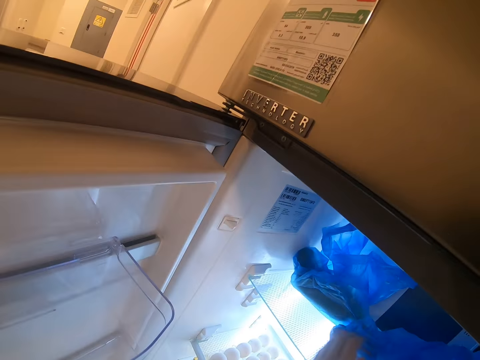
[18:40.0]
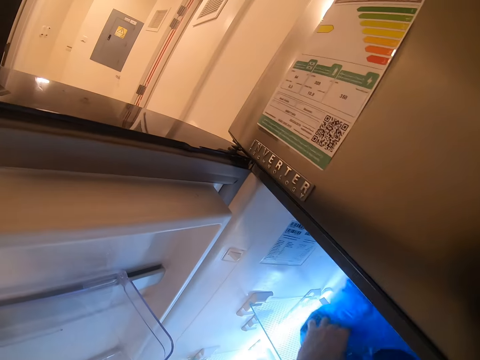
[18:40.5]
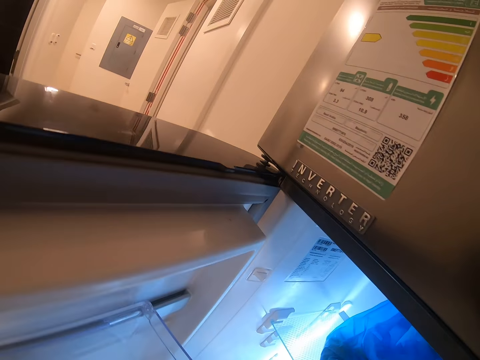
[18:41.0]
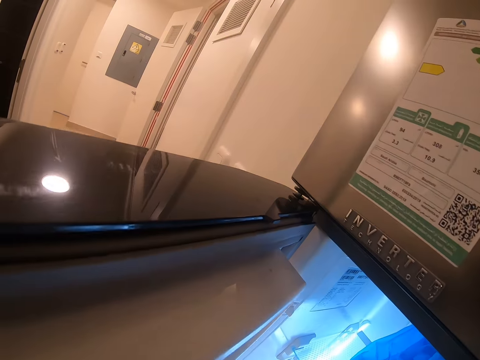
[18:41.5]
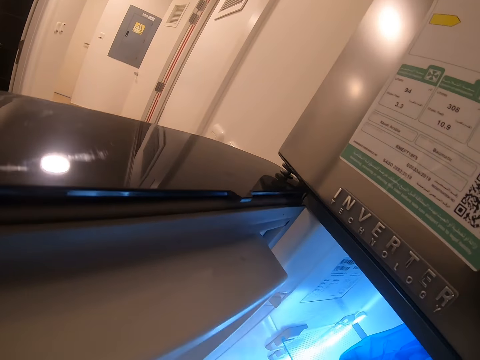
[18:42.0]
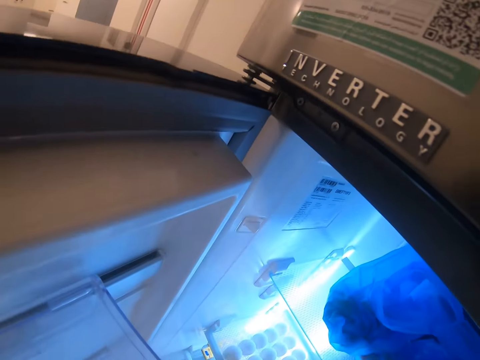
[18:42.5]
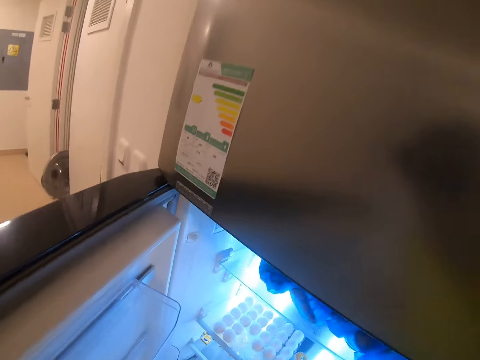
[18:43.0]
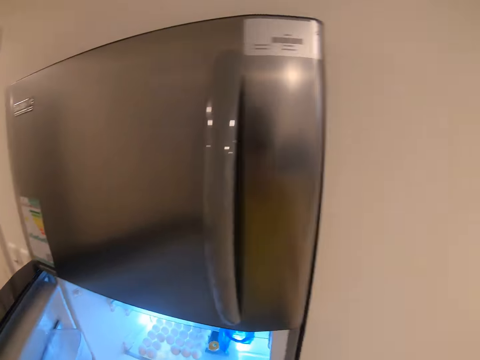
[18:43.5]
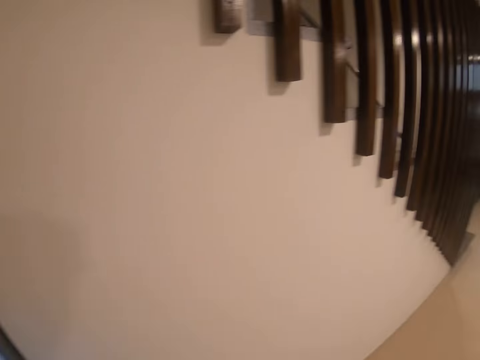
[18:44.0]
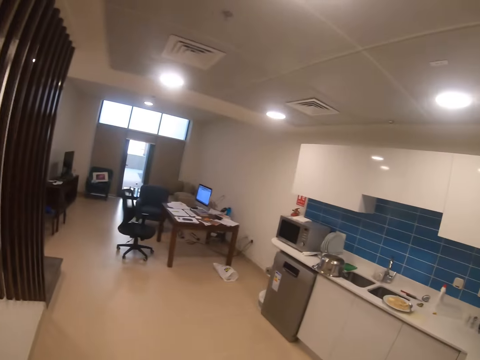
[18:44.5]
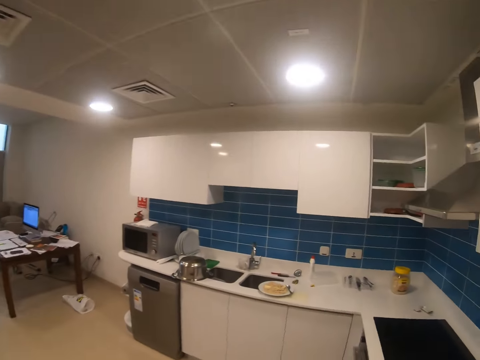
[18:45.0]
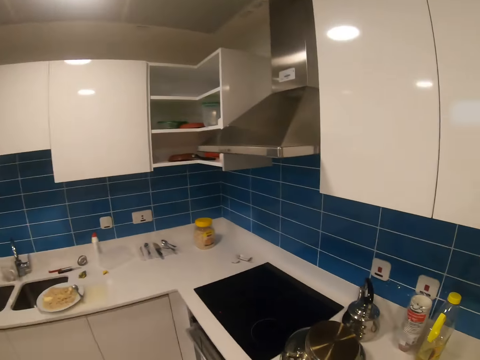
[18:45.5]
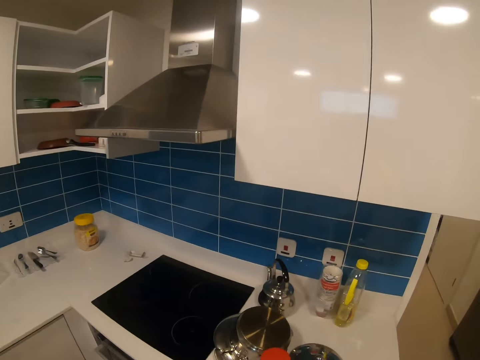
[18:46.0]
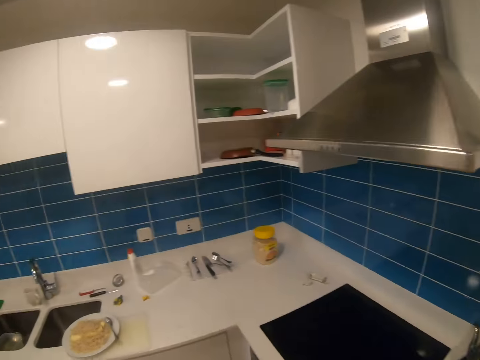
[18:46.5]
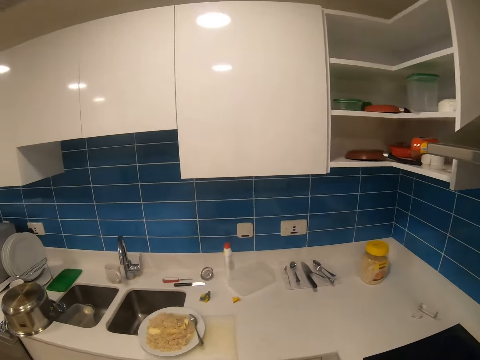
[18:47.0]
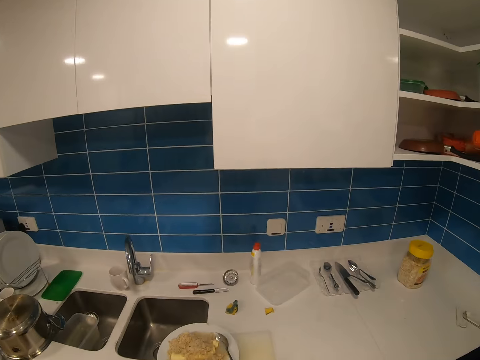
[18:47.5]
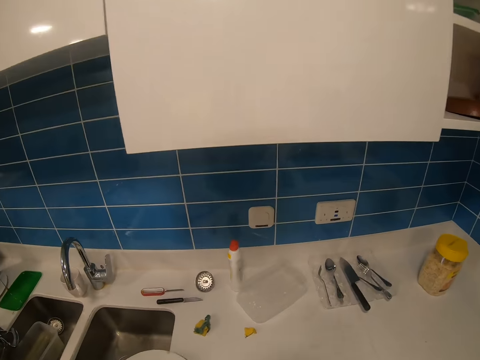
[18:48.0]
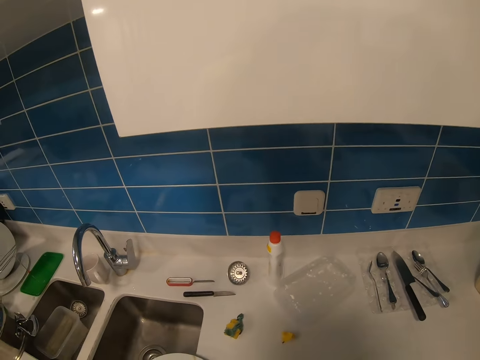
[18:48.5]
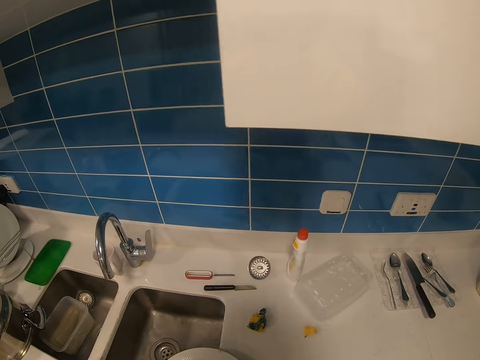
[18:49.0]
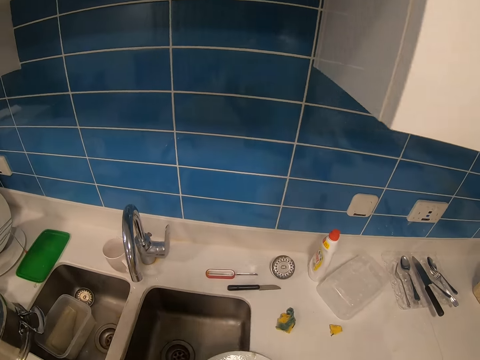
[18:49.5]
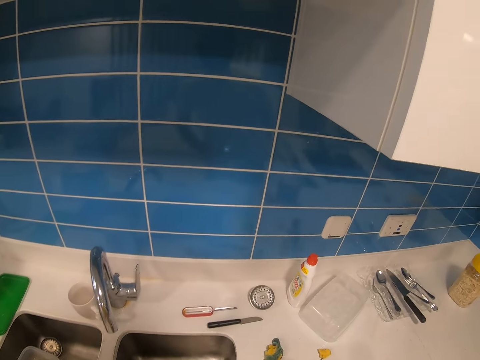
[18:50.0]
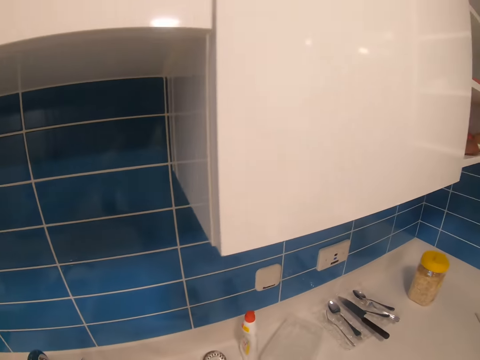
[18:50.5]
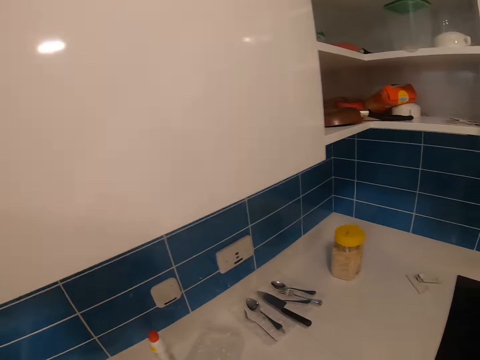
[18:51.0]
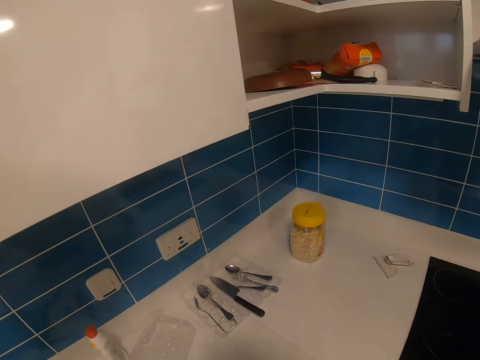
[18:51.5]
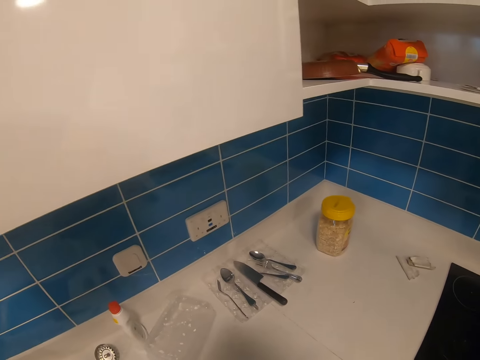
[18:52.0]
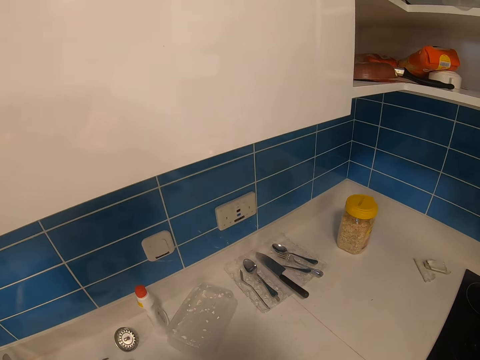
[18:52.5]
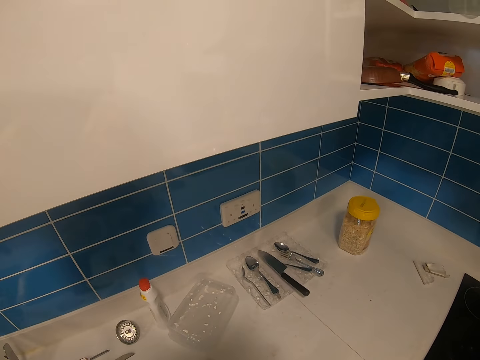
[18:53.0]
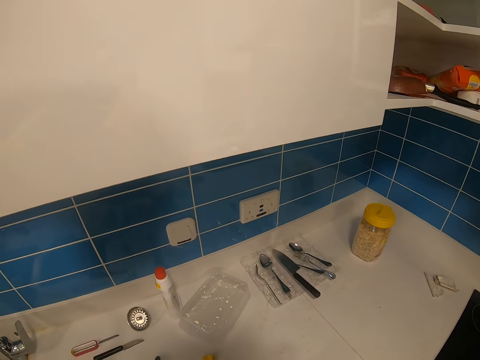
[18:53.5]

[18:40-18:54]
The camera wearer walks in the kitchen. They look around.

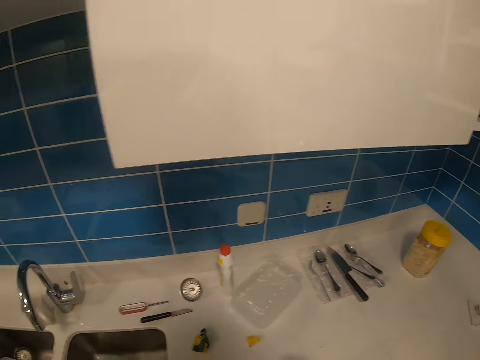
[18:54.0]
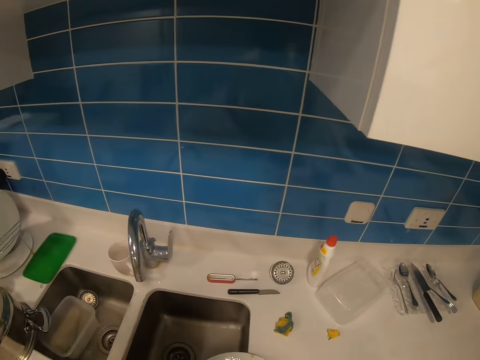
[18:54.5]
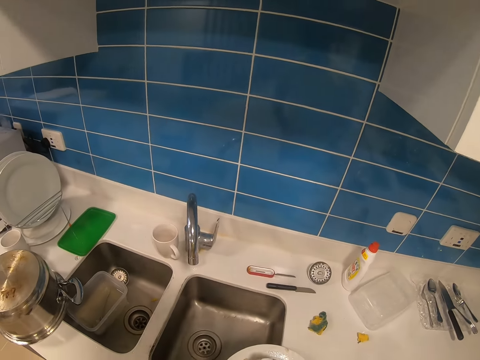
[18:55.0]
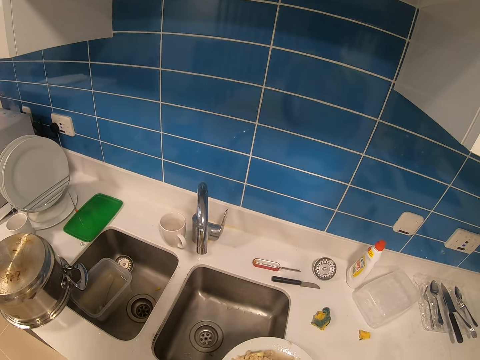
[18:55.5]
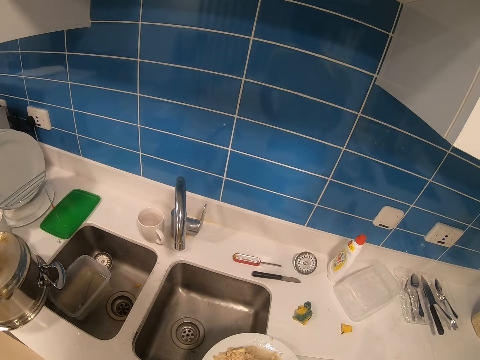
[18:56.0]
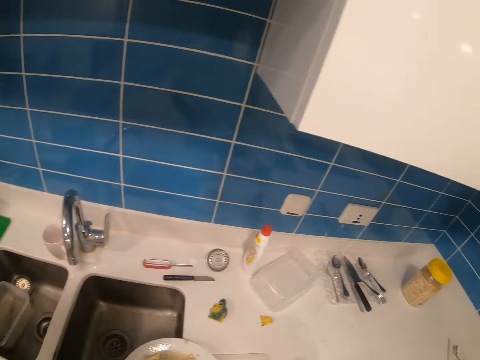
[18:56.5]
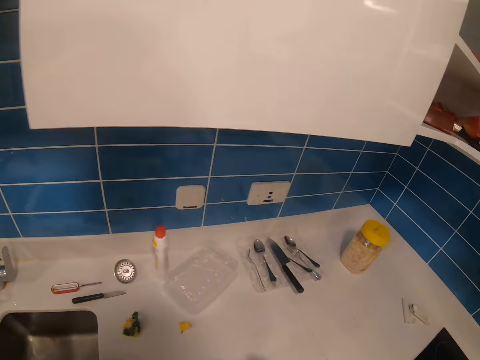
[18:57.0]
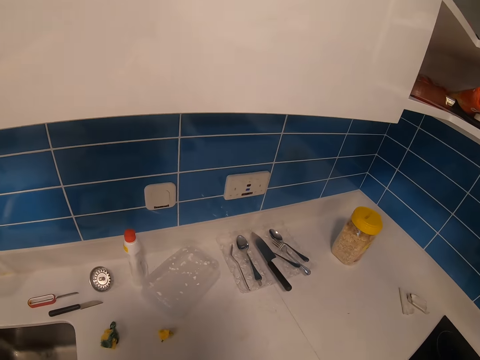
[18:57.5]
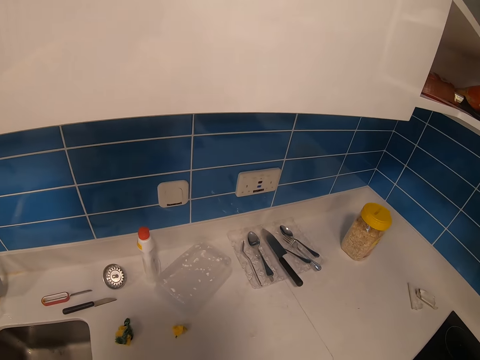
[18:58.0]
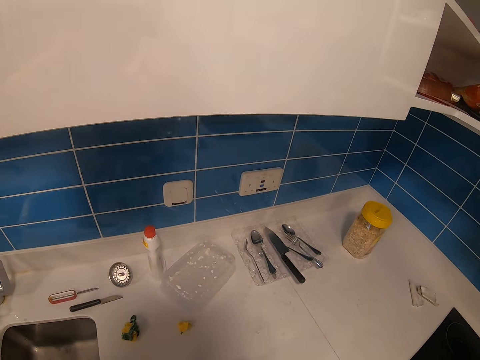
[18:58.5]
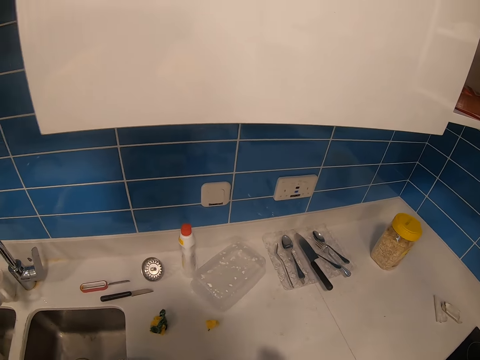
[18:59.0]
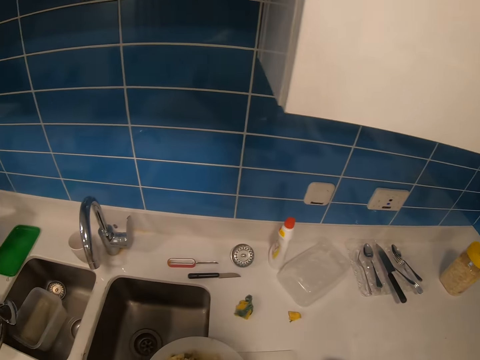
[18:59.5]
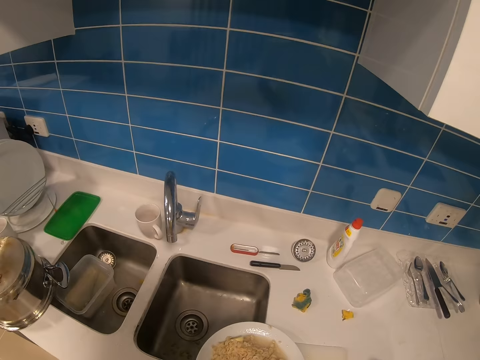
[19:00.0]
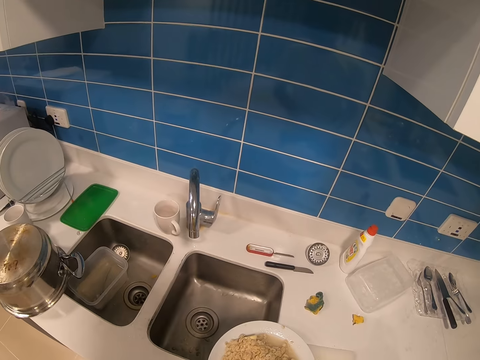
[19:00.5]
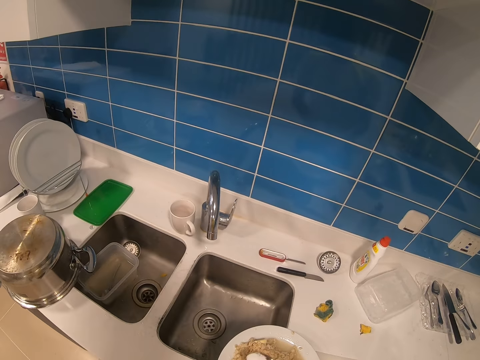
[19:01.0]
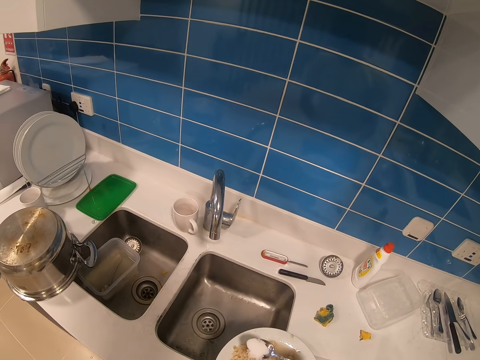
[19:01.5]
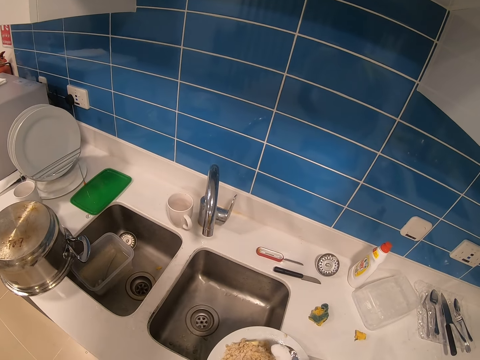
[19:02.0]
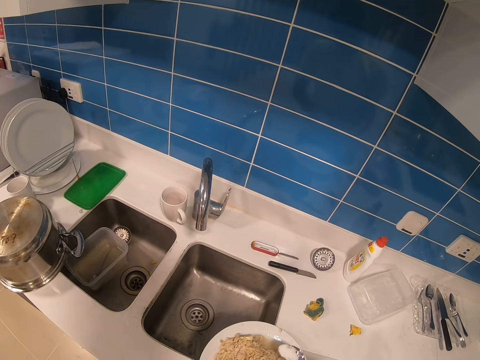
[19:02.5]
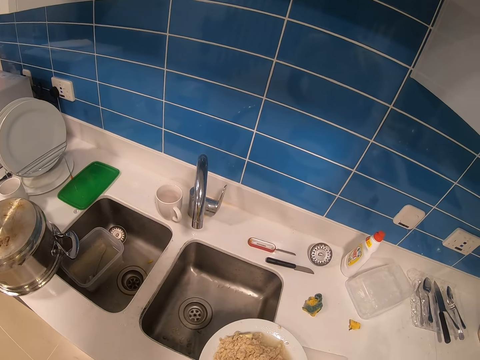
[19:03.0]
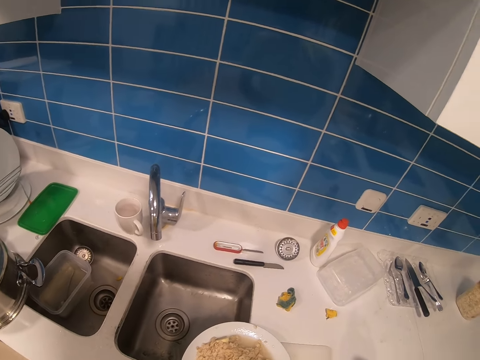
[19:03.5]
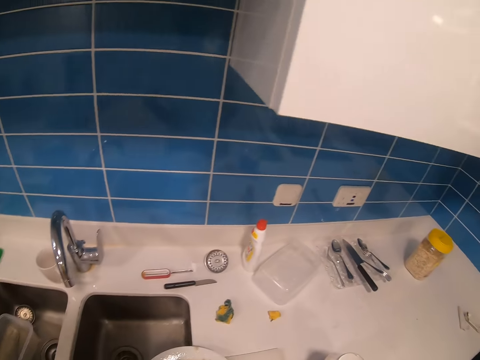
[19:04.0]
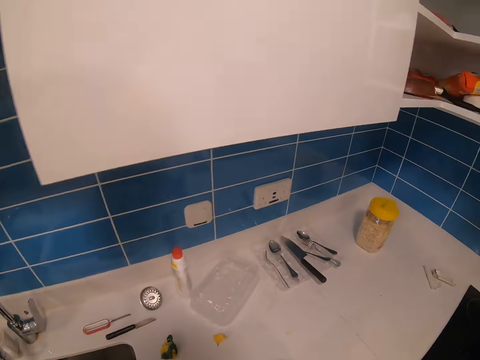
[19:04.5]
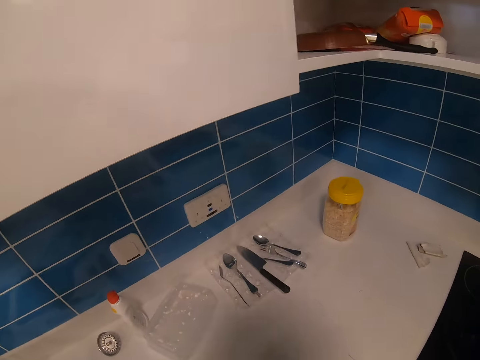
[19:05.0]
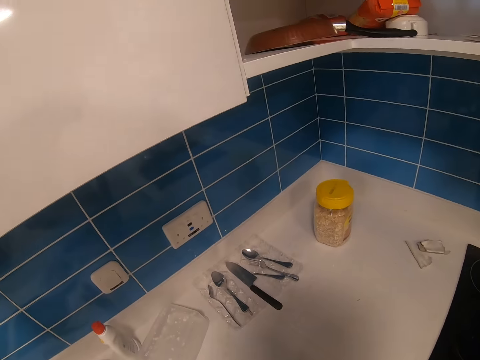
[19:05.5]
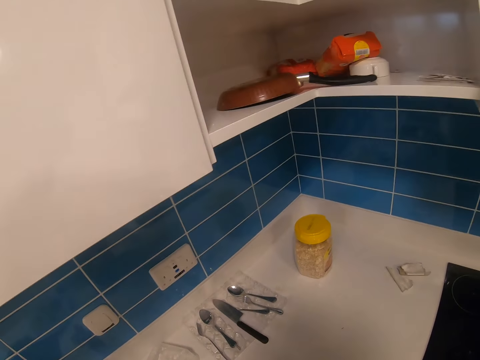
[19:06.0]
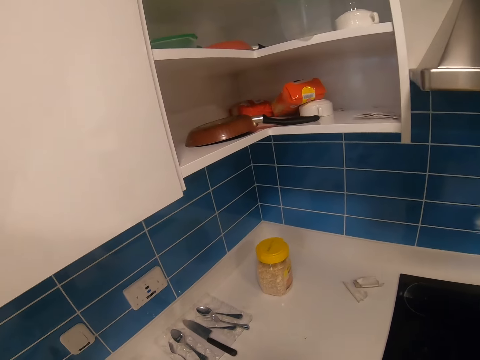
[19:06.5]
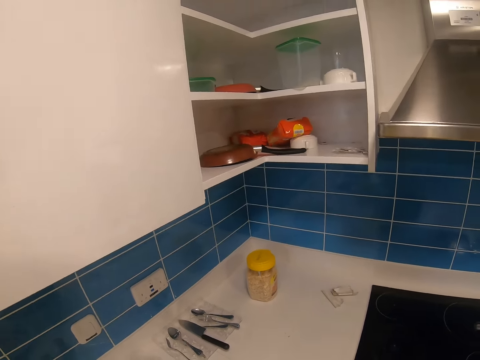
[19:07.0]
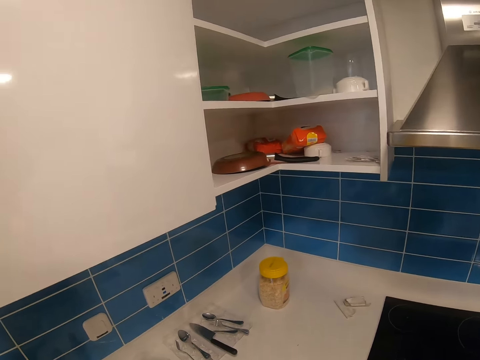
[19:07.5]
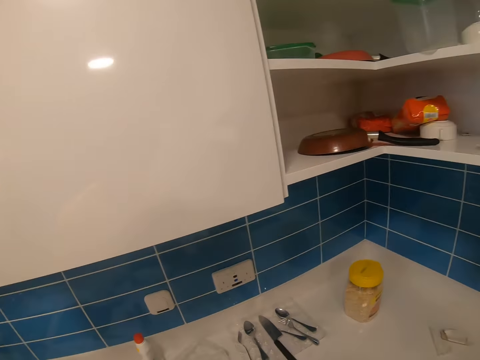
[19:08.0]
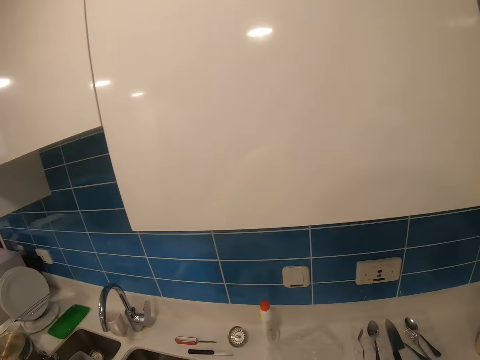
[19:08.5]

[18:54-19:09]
The camera wearer pours salt on the food. They pick up the salt. They pour the salt on the food. They stare around.
